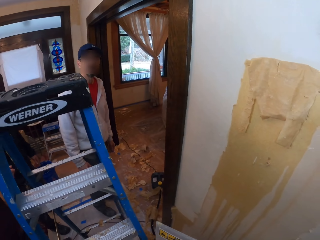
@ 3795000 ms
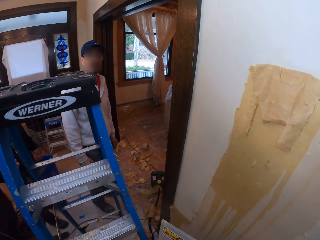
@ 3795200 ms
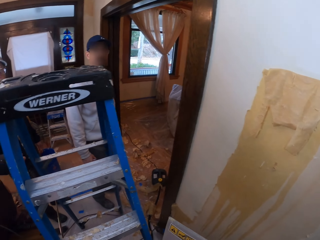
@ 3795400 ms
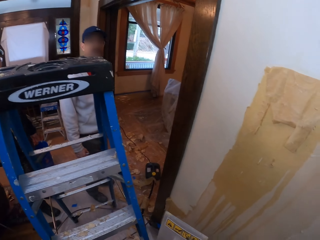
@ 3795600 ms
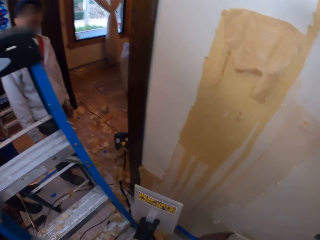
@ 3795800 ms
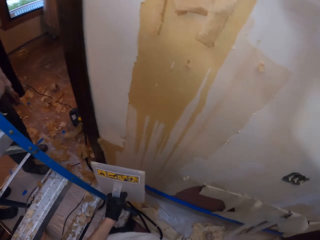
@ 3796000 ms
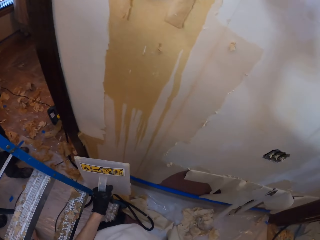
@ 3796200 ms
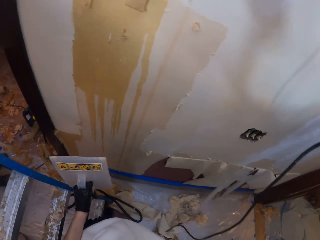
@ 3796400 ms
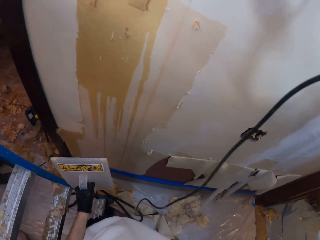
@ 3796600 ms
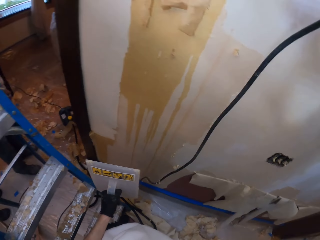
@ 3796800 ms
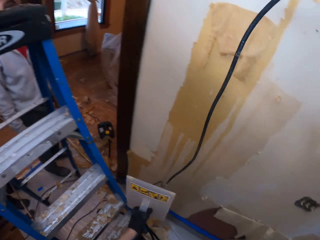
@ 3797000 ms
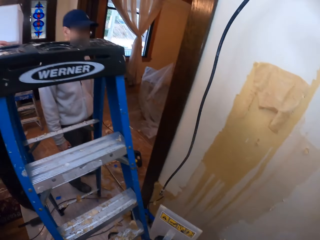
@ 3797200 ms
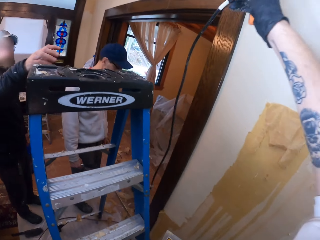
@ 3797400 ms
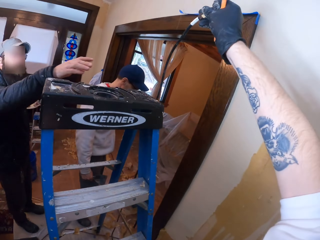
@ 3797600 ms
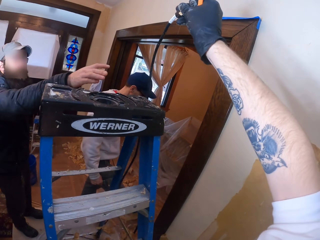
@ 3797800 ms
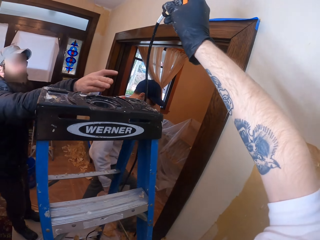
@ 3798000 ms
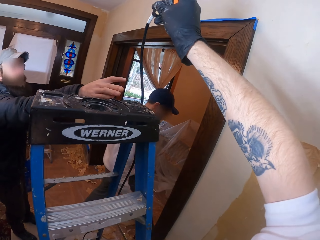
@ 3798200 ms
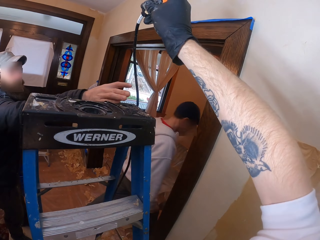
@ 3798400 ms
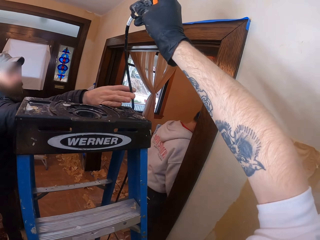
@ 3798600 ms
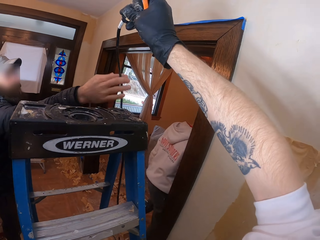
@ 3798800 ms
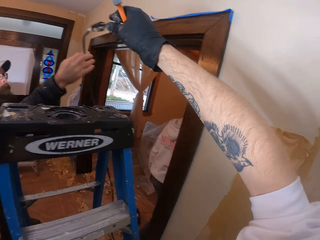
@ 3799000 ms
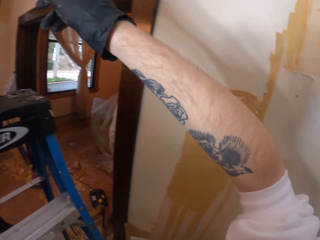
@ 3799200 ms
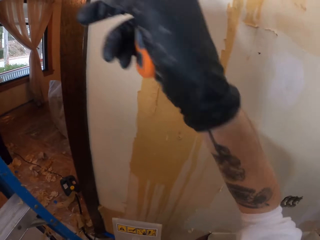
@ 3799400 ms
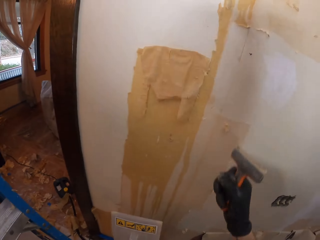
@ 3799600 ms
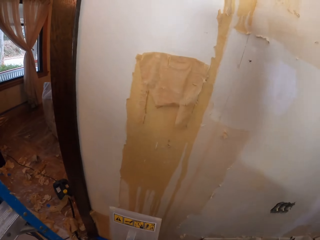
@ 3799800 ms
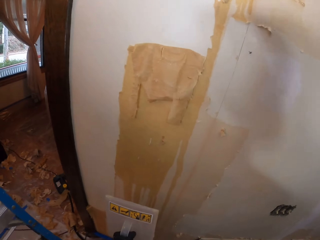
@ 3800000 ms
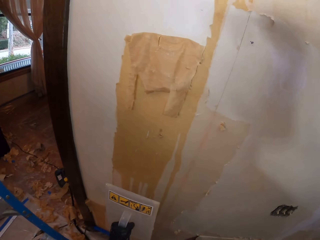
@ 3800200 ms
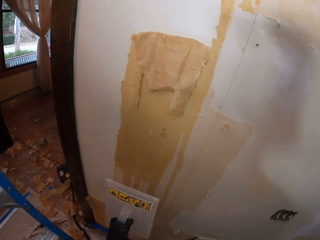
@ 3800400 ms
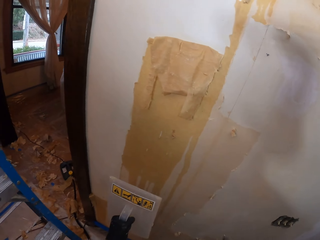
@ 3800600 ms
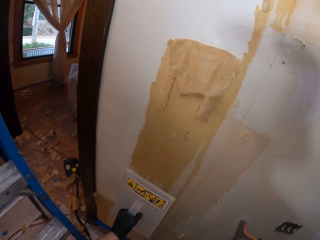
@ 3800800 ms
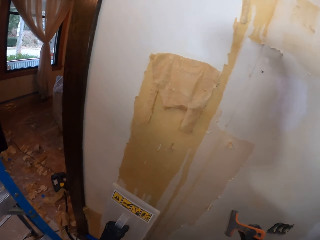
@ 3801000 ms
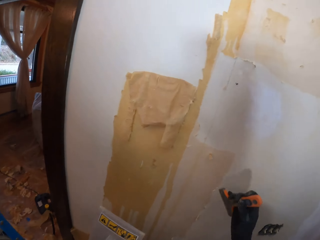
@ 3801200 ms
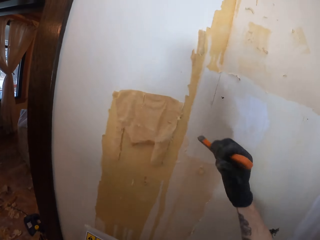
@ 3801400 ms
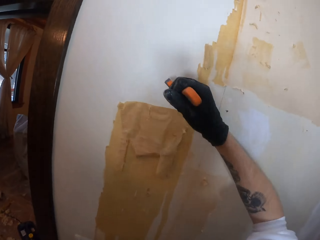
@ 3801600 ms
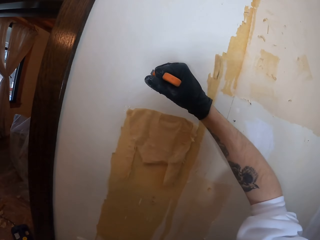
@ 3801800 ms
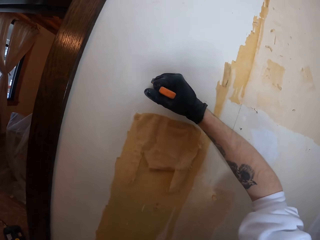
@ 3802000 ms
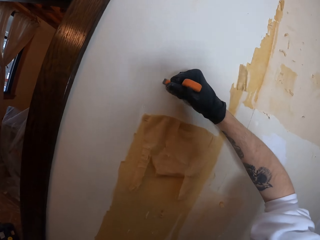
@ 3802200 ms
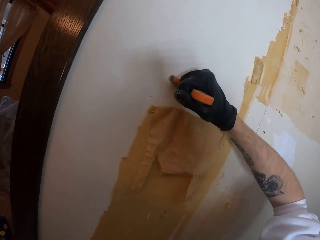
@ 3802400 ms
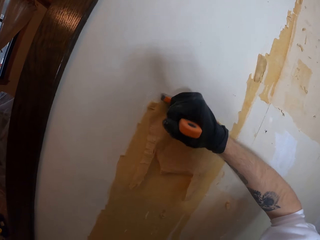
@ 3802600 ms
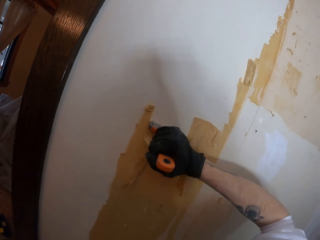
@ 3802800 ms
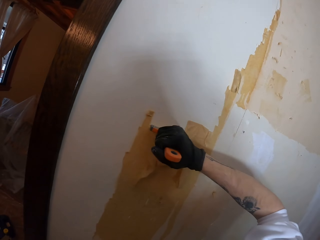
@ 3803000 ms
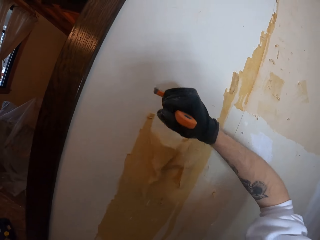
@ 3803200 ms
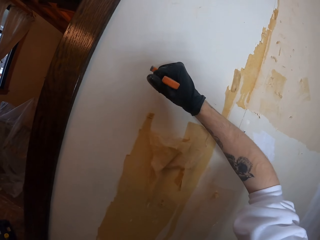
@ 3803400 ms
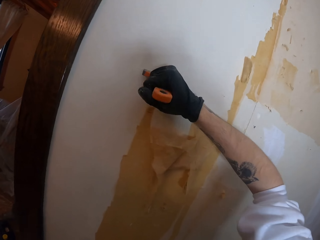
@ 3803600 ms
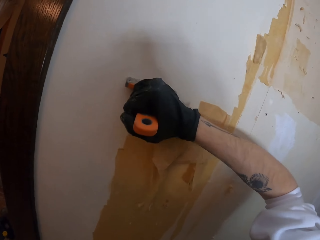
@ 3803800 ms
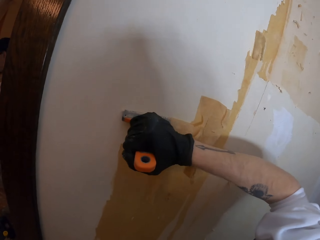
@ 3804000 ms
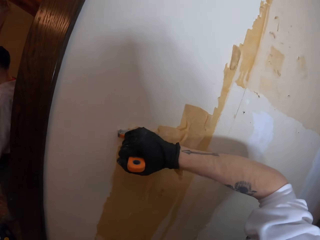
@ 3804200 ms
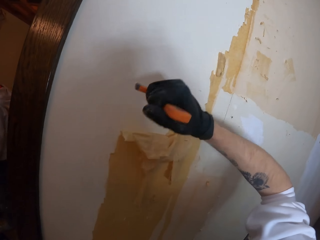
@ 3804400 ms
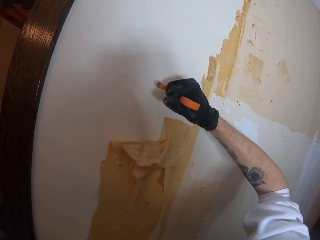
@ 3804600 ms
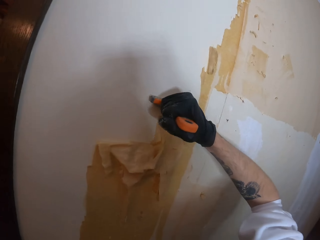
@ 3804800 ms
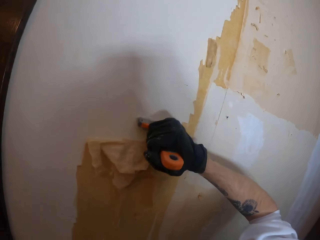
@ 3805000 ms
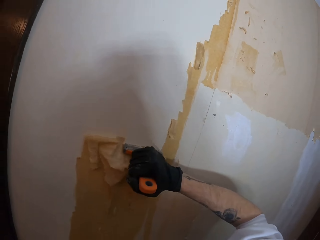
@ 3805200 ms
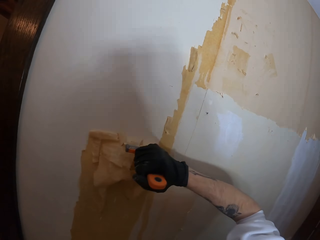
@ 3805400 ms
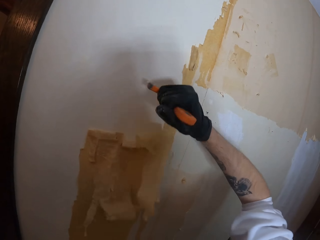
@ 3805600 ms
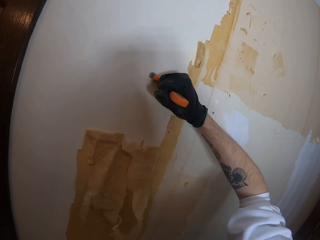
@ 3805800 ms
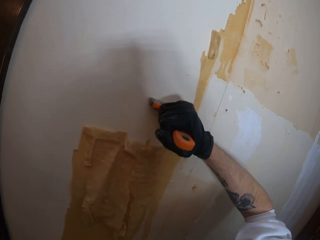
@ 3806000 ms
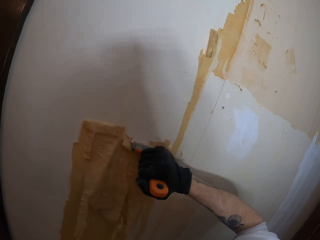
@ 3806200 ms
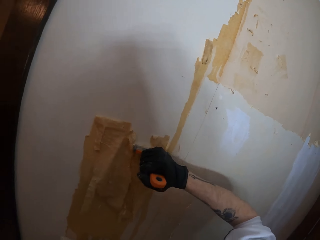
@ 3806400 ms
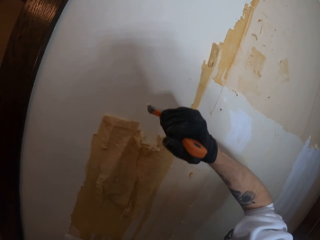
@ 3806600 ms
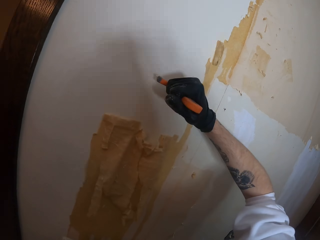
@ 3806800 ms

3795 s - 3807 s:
The camera wearer gives a man the cable. They scratch the wall using a scraper.

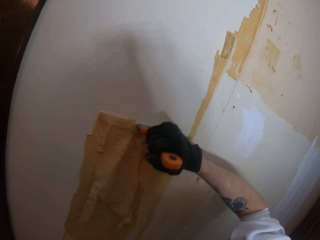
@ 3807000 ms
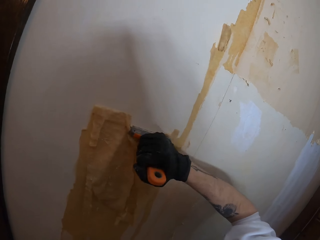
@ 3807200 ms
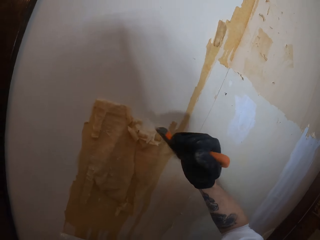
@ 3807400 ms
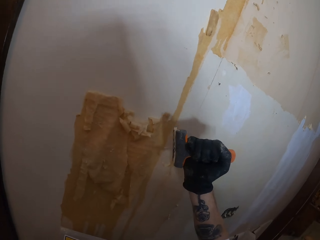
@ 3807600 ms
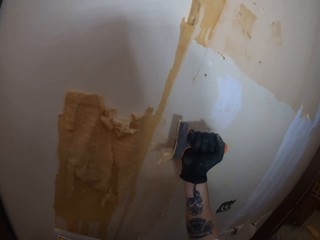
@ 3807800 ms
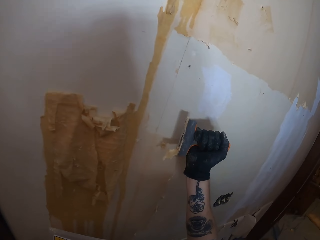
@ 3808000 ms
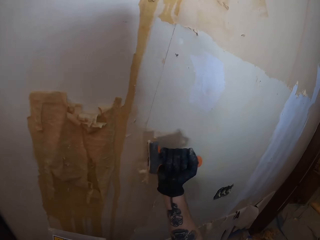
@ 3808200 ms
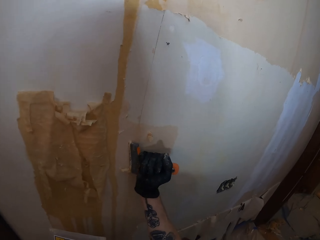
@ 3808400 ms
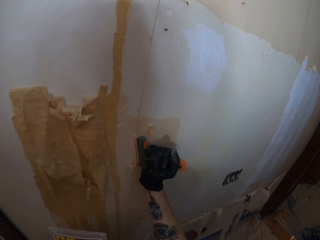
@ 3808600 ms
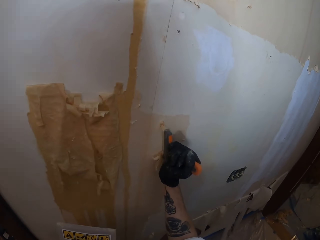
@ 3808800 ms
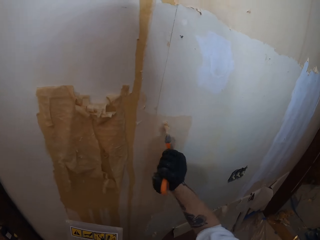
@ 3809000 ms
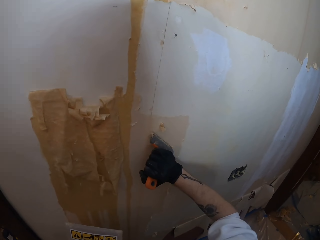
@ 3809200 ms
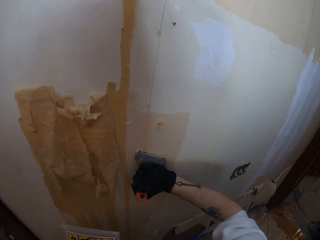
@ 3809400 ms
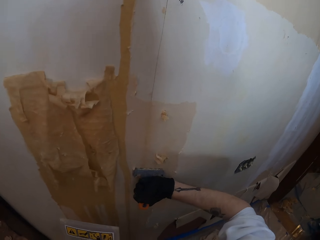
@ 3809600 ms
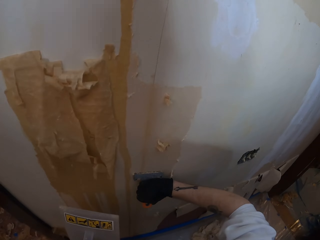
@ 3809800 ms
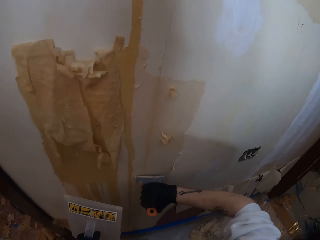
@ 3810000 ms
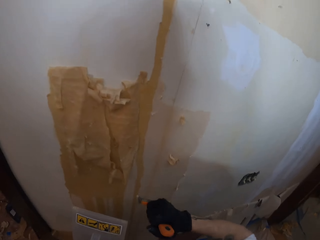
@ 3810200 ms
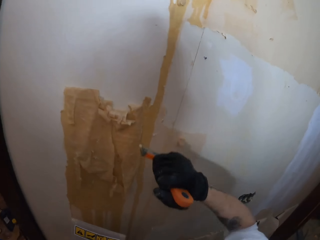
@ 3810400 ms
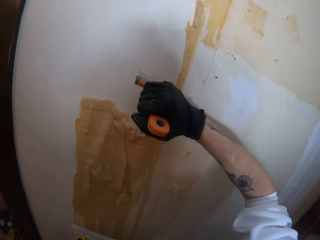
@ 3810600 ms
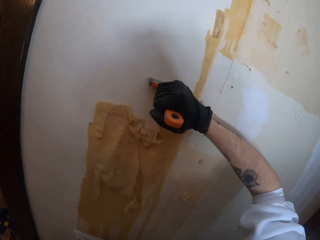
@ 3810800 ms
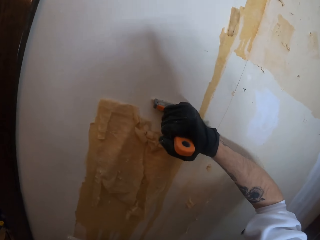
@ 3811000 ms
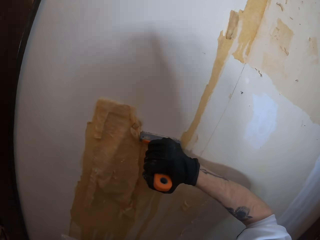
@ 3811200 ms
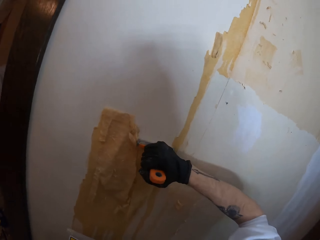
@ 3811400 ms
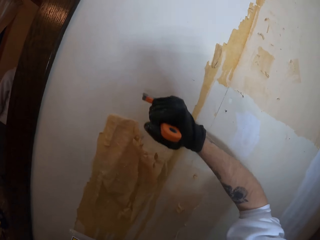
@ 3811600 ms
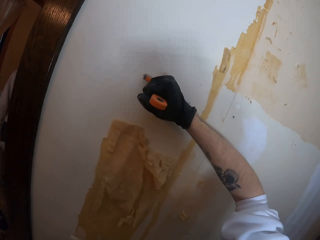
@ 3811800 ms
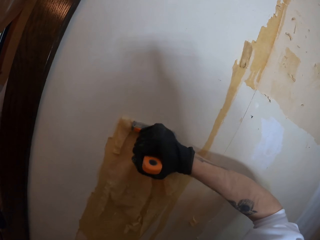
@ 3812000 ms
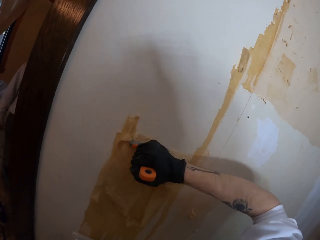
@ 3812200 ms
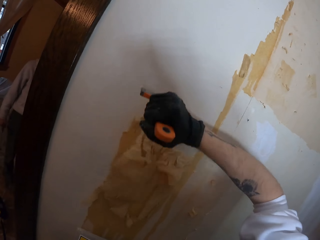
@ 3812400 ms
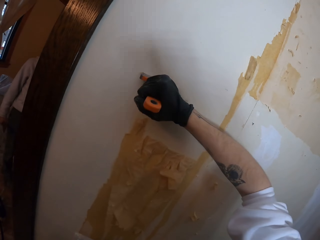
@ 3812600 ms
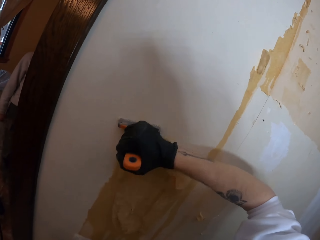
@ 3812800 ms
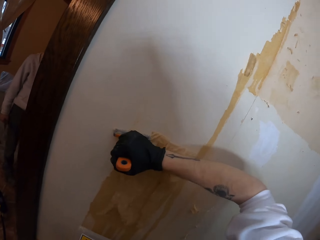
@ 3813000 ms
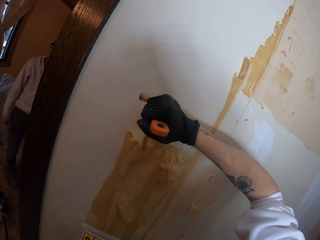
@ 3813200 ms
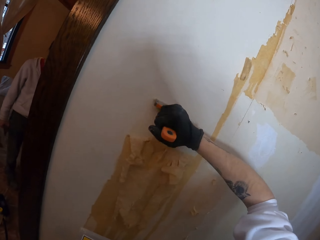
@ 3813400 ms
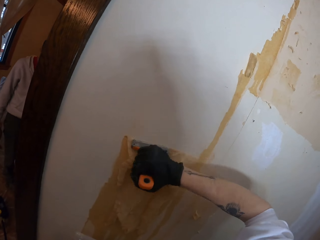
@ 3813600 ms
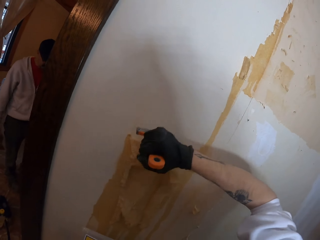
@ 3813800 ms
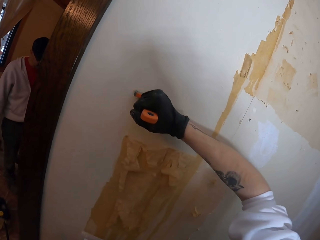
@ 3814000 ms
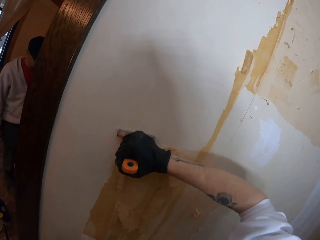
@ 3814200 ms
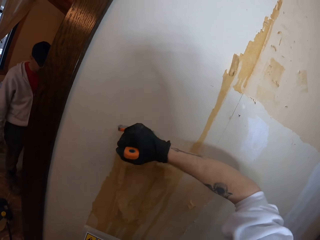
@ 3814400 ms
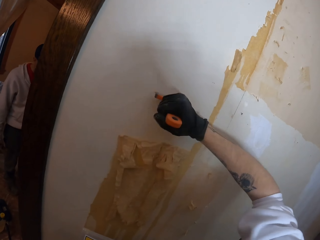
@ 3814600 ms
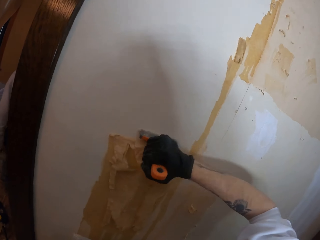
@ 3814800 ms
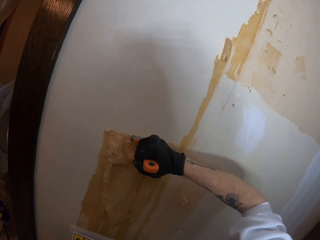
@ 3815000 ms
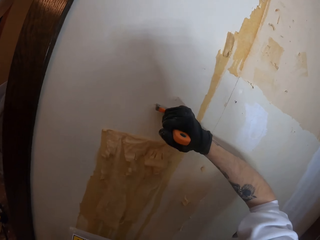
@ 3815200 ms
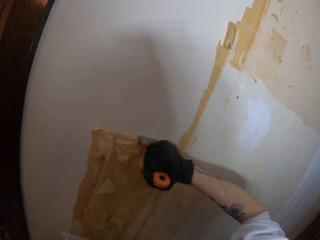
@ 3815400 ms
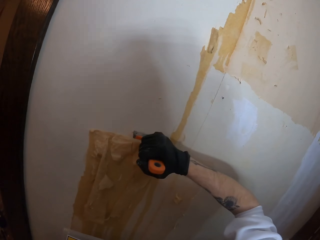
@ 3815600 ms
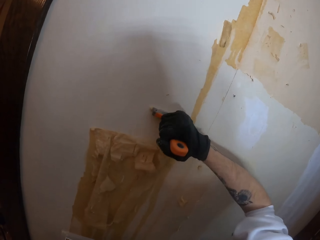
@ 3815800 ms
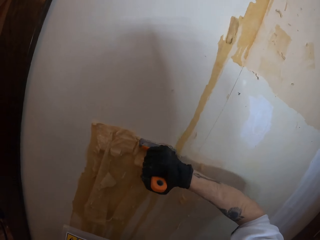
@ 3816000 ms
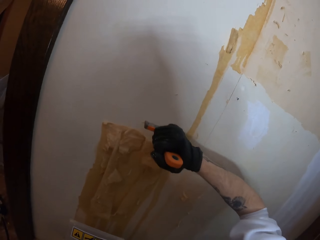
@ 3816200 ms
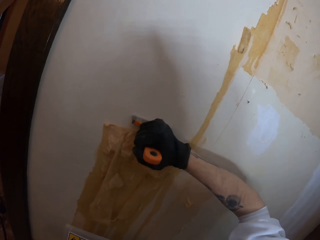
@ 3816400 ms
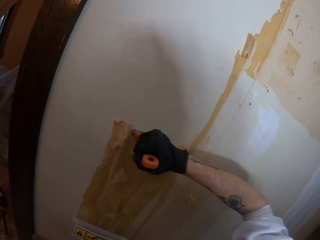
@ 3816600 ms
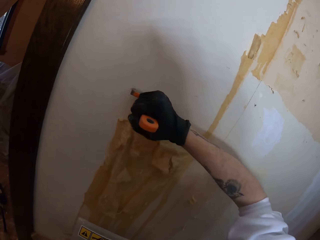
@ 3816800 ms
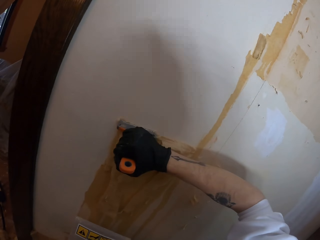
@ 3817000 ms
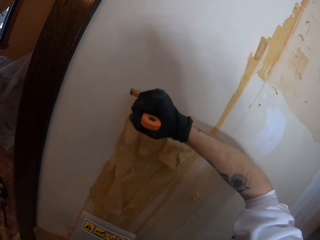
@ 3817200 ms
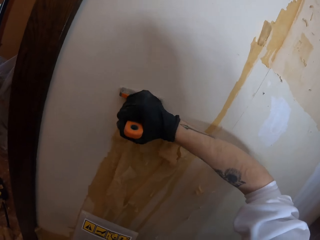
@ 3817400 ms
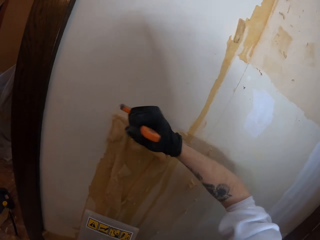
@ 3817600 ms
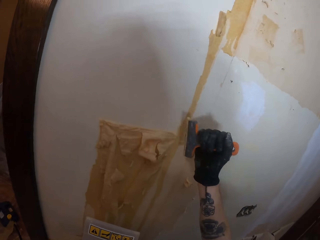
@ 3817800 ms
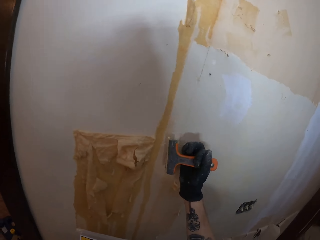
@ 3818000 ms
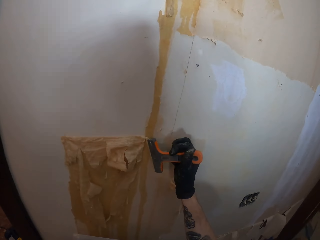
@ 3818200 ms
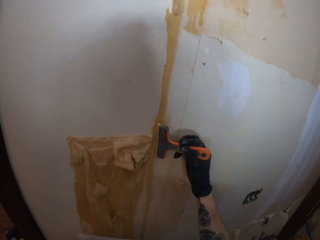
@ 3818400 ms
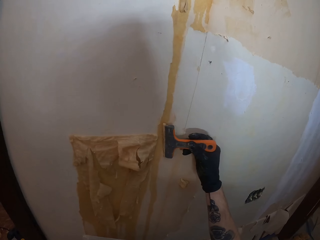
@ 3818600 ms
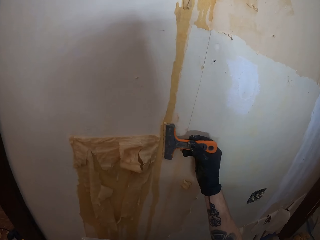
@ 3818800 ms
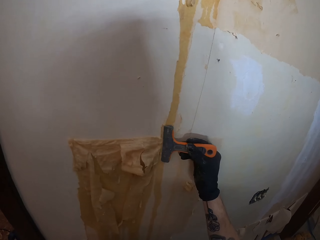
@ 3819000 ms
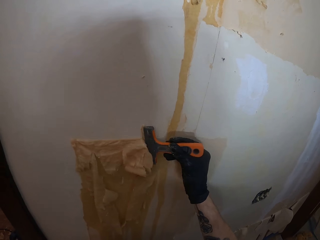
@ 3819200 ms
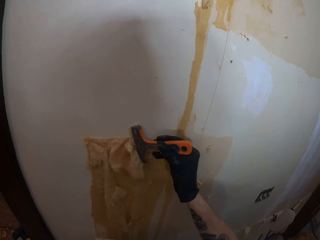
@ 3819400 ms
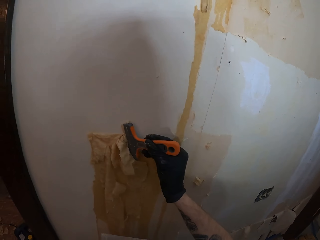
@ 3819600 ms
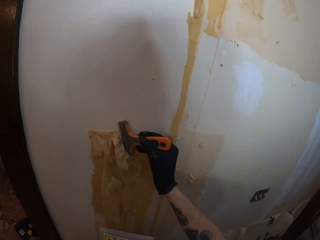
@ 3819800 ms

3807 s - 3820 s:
The camera wearer scratches the wall using a scraper.
